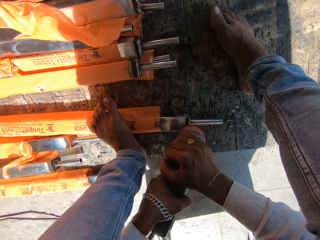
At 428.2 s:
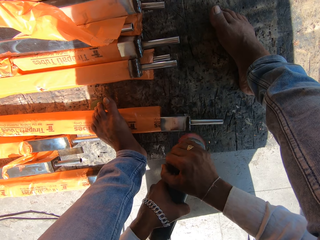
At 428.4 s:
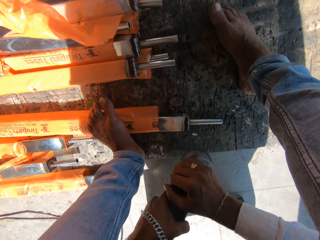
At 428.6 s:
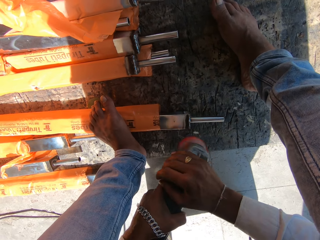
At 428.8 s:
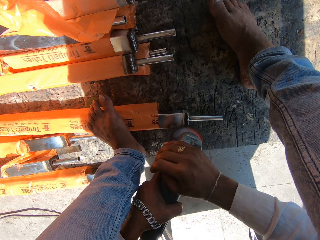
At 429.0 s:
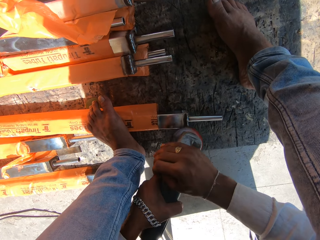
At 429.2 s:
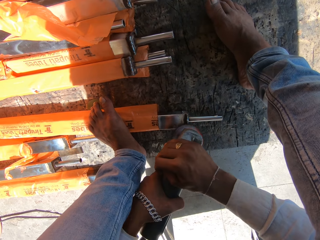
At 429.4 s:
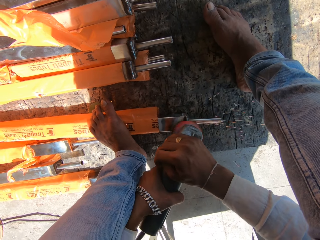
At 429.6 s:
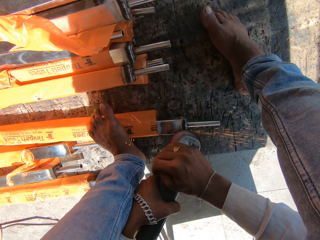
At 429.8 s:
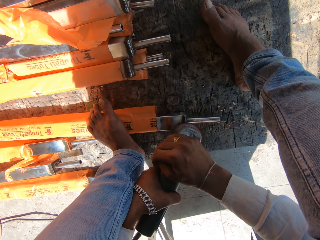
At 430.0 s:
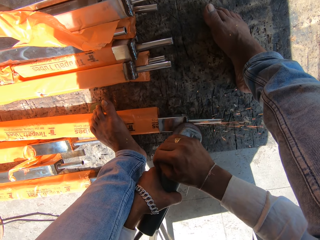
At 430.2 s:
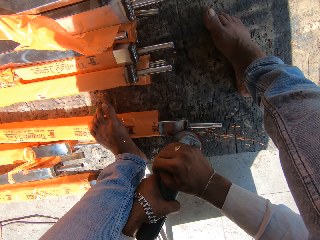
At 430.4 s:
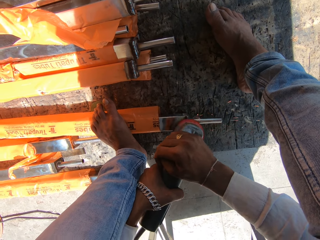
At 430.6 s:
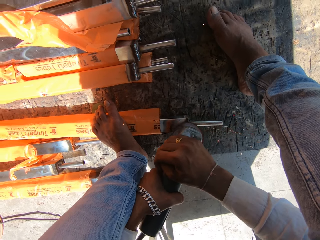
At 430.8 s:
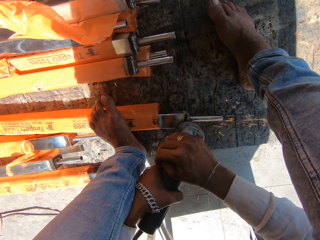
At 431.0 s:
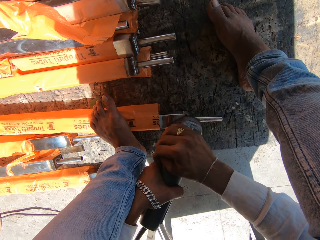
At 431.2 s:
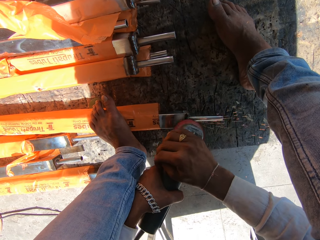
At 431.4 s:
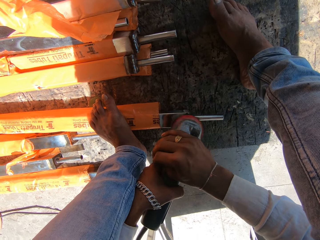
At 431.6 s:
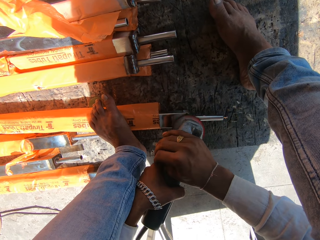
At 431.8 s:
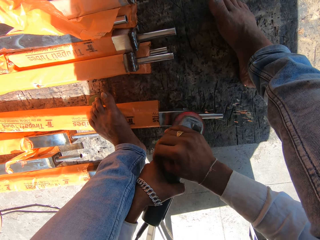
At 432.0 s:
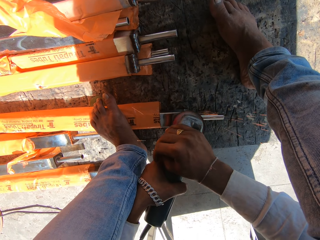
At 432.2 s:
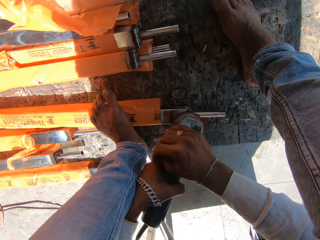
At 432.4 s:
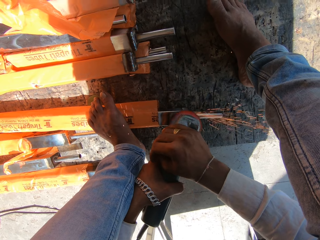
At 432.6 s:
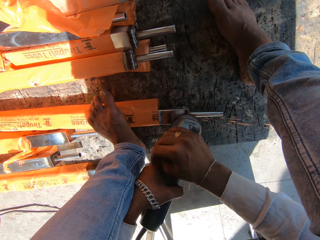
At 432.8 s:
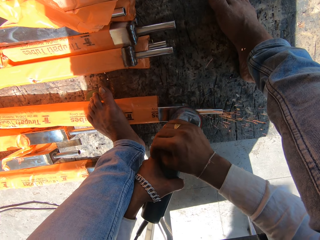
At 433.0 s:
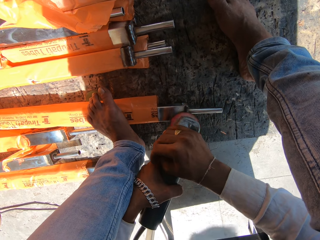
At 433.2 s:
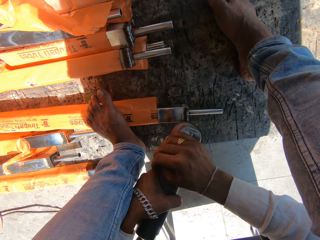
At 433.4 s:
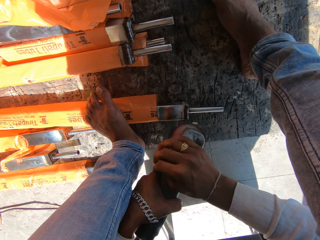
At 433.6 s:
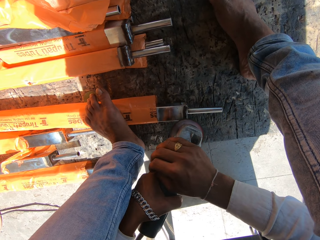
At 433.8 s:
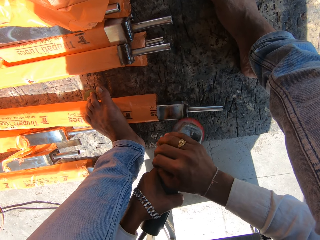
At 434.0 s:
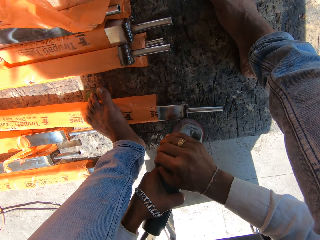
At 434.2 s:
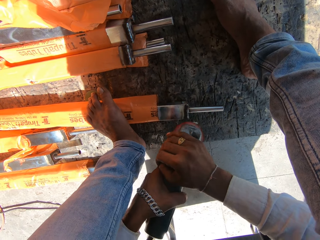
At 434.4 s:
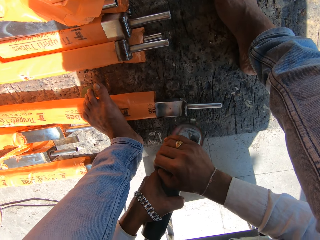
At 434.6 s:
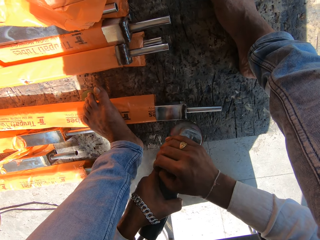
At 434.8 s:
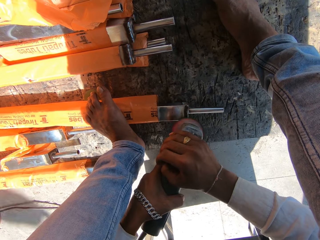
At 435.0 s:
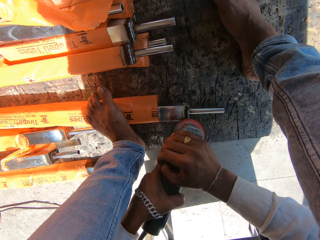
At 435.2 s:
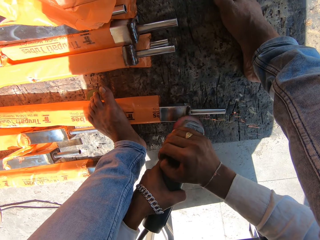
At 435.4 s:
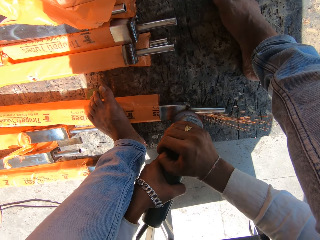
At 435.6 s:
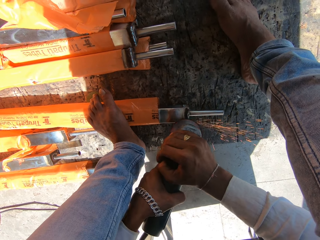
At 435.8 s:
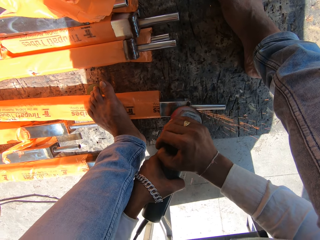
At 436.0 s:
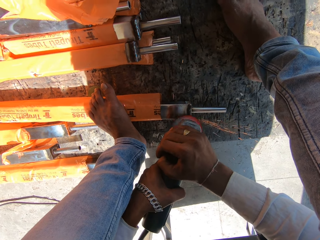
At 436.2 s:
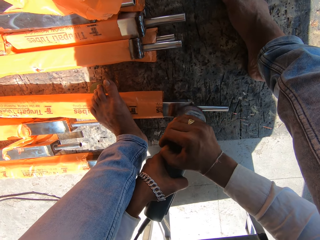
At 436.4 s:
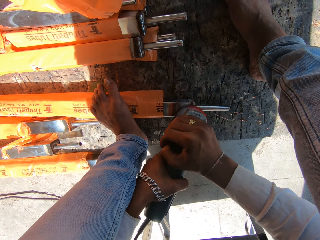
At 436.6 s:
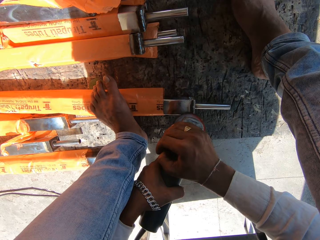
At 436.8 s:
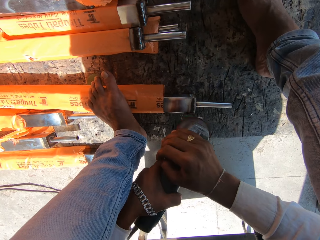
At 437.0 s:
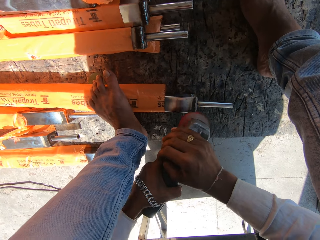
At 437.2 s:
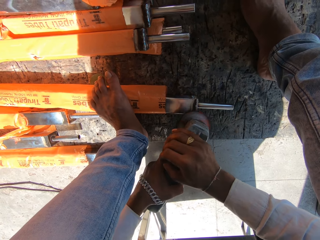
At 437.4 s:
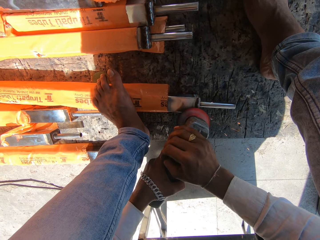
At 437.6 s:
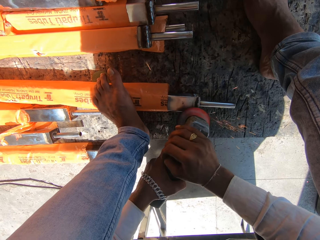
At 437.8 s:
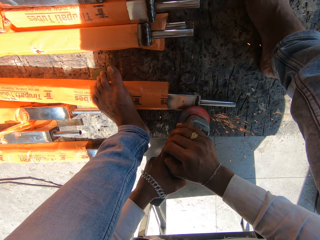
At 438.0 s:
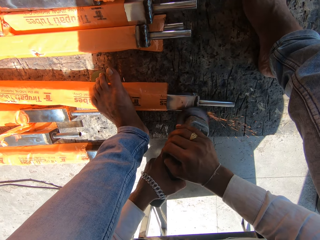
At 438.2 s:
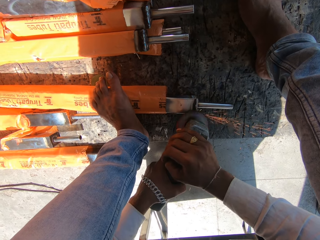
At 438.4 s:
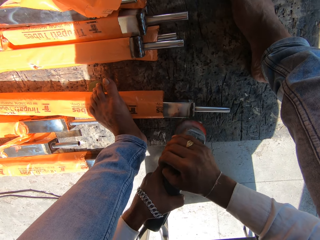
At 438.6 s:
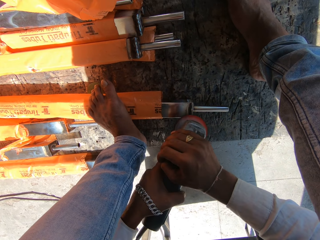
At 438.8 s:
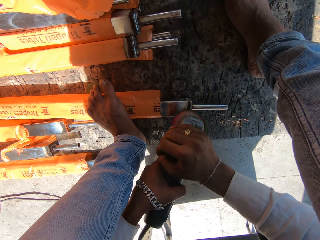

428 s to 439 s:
The camera wearer adjusts his right hand on the angle grinder. He does so again. He polishes the metal tube on the floor with the angle grinder in both hands.

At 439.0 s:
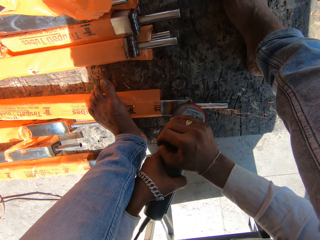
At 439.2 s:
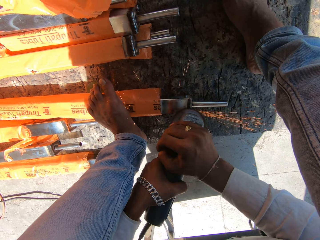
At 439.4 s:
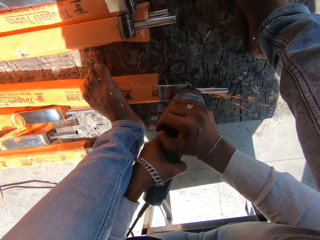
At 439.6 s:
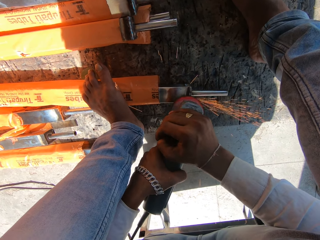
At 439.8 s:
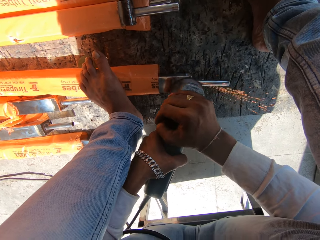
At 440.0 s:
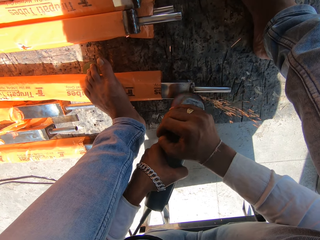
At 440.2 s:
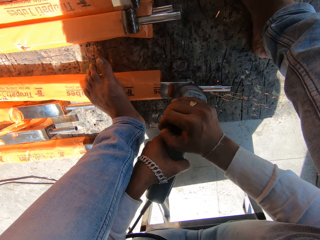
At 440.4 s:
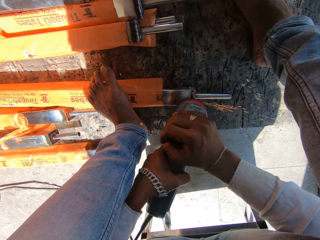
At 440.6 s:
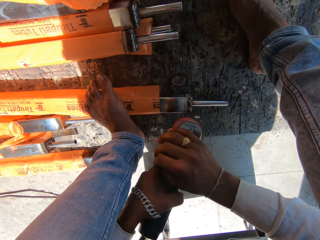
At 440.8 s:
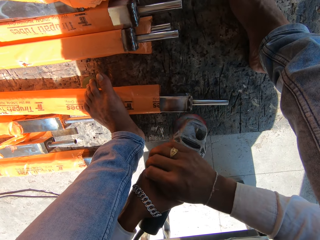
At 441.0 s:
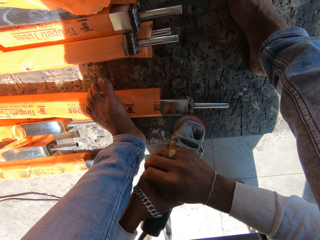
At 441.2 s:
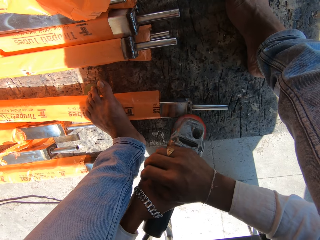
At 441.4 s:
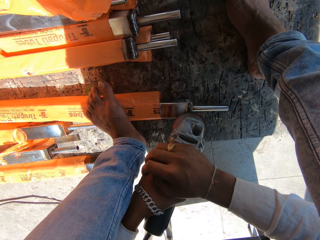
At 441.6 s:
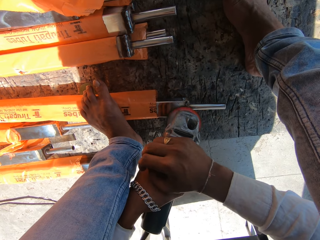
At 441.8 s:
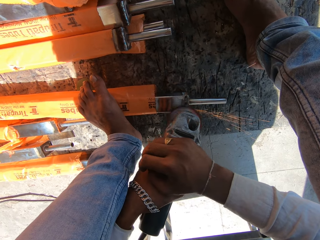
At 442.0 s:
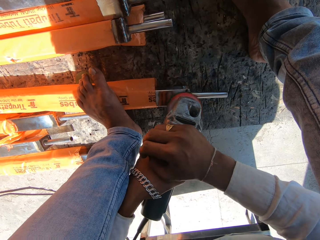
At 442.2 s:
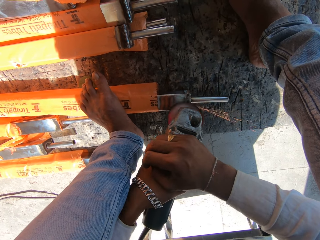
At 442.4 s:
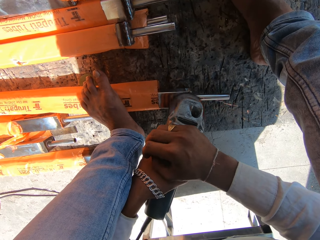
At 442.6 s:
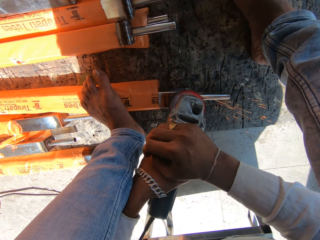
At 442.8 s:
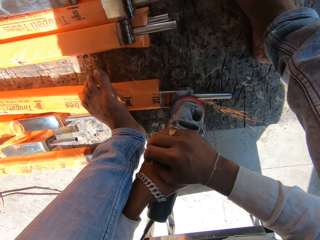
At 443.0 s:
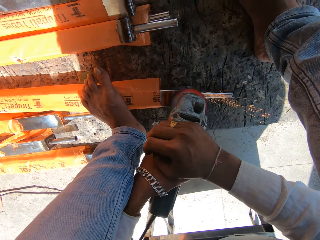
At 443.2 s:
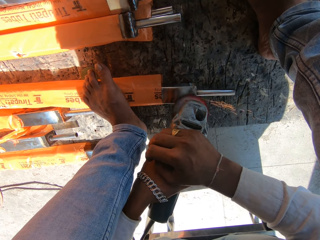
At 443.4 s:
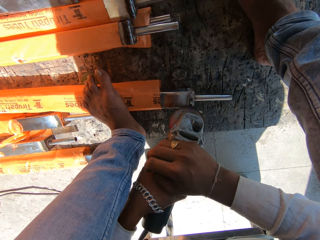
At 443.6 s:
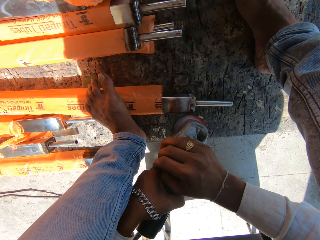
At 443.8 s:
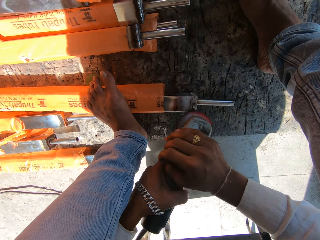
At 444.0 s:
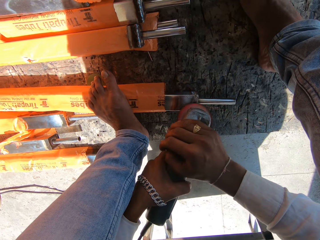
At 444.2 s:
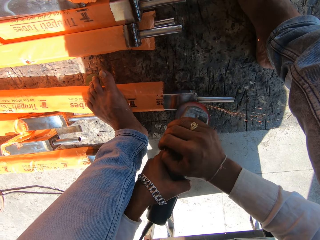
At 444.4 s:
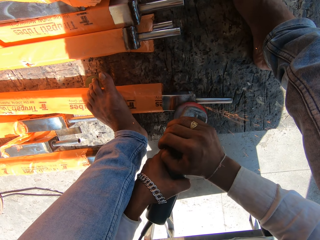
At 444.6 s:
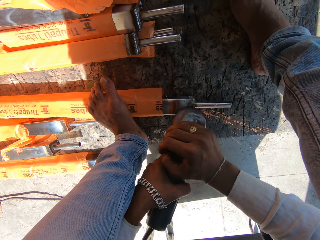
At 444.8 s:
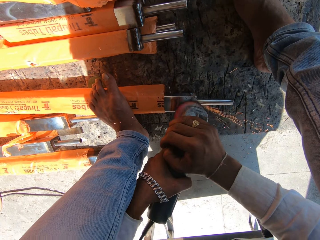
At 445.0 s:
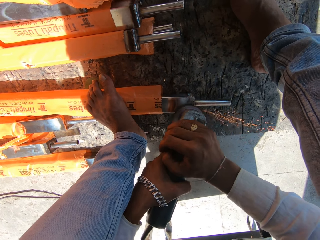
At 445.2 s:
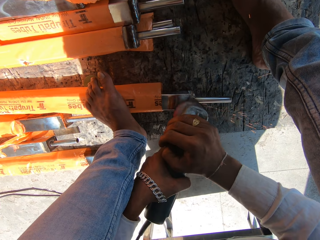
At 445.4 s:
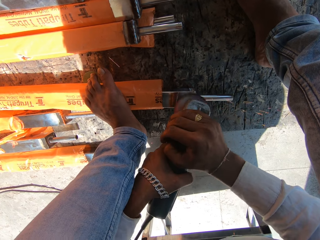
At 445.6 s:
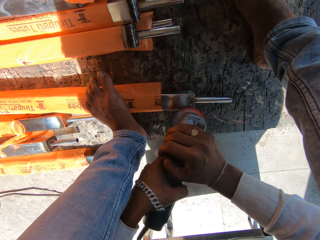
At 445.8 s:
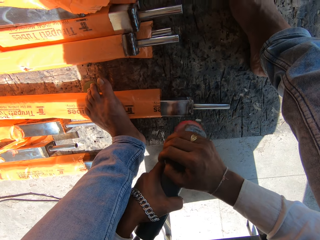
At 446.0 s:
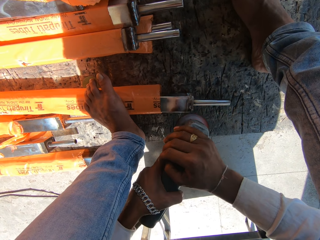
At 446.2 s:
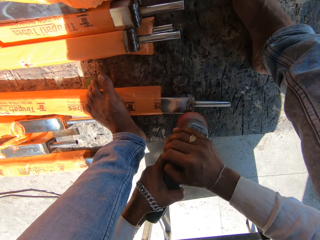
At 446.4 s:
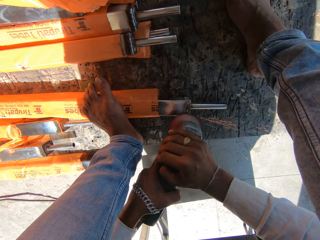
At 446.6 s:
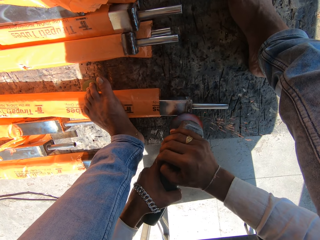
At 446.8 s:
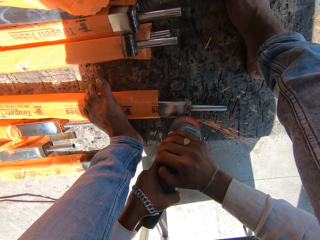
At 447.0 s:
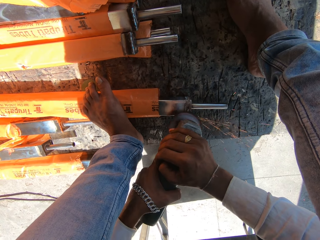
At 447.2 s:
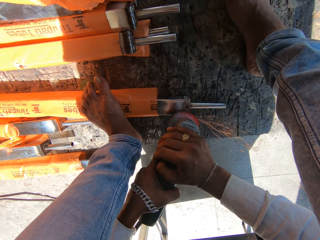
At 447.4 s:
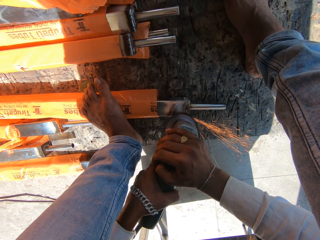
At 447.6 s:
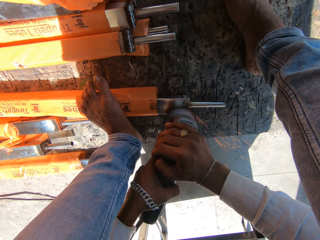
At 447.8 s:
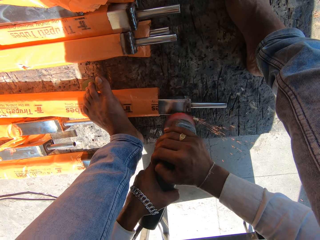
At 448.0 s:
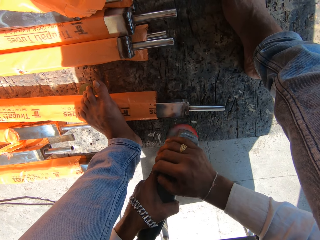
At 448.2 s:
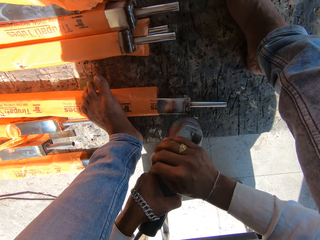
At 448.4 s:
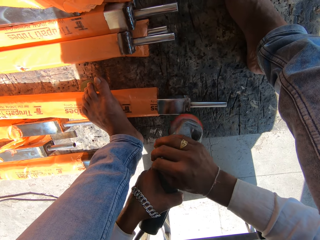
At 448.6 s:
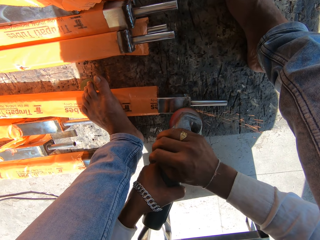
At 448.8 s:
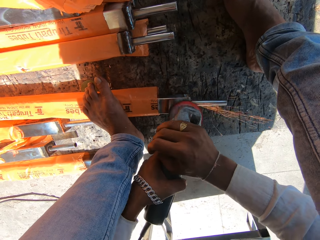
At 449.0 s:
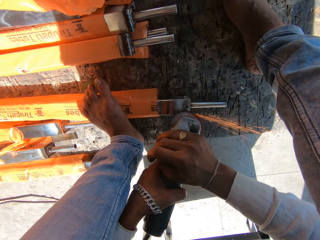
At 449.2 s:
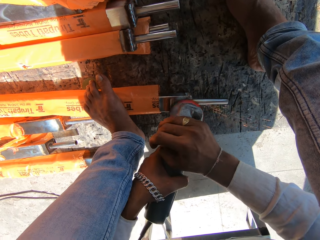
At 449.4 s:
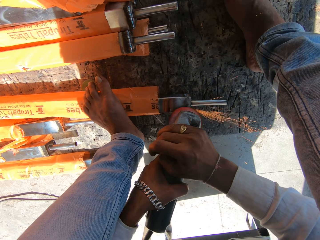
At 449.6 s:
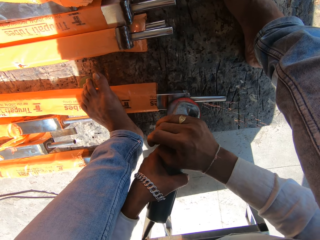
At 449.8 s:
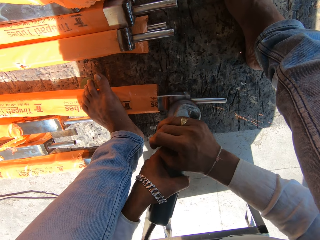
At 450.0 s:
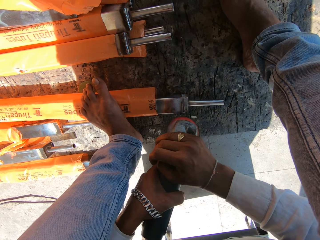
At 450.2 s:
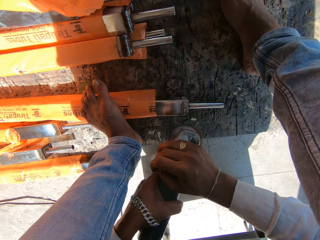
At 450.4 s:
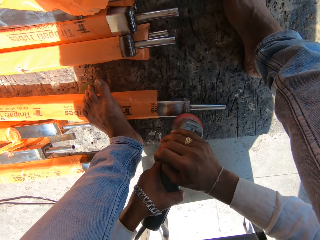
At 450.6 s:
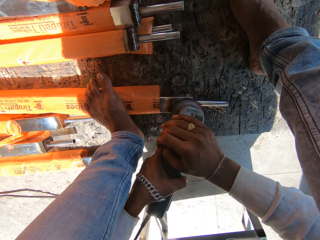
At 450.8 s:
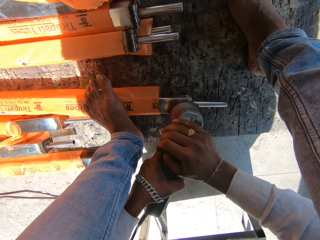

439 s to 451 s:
The camera wearer adjusts his right hand on the angle grinder. He polishes the metal tube on the floor with the angle grinder in both hands. He adjusts his right hand on the angle grinder. He polishes the metal tube on the floor with the angle grinder in both hands.
